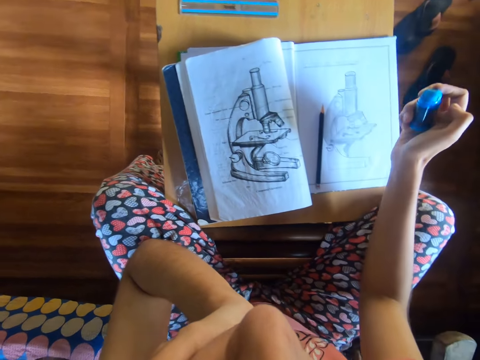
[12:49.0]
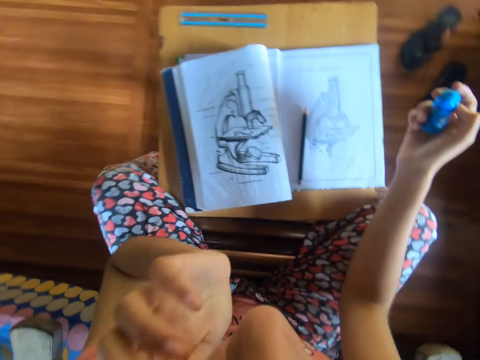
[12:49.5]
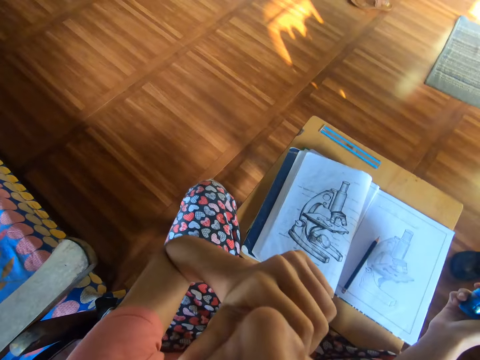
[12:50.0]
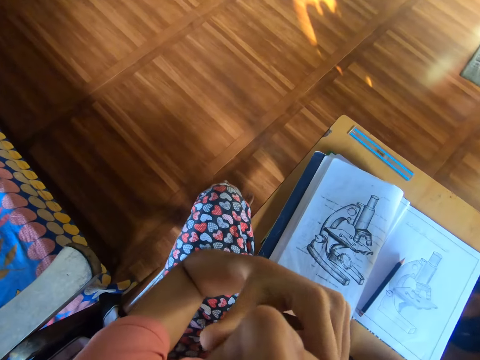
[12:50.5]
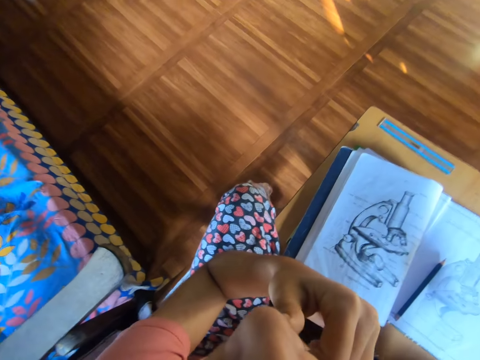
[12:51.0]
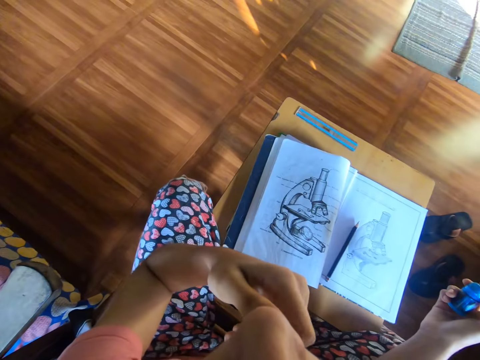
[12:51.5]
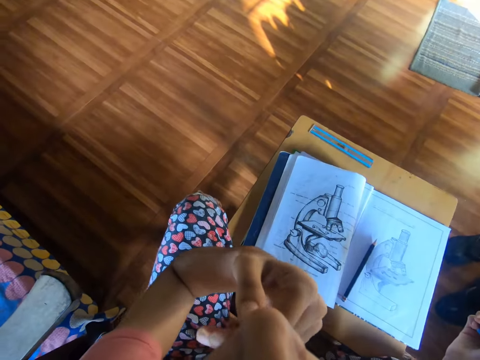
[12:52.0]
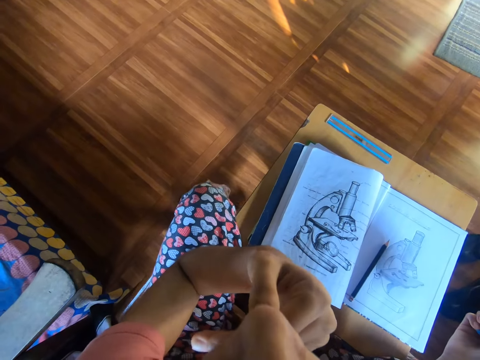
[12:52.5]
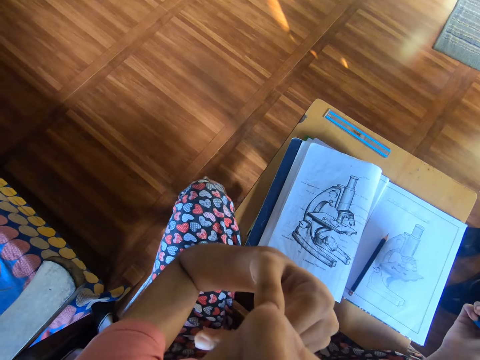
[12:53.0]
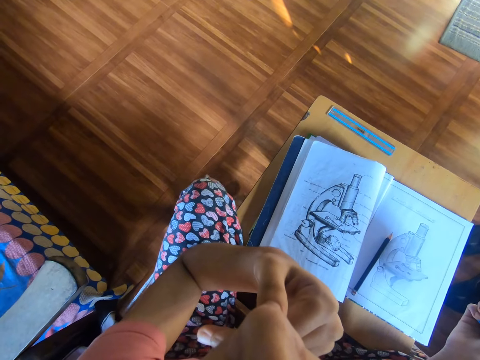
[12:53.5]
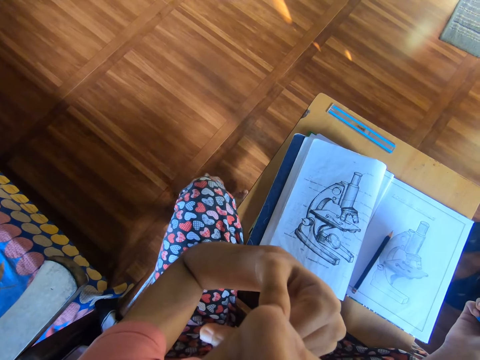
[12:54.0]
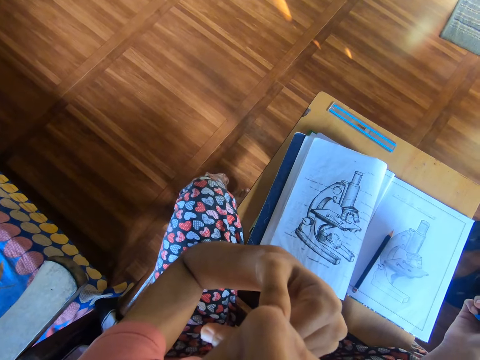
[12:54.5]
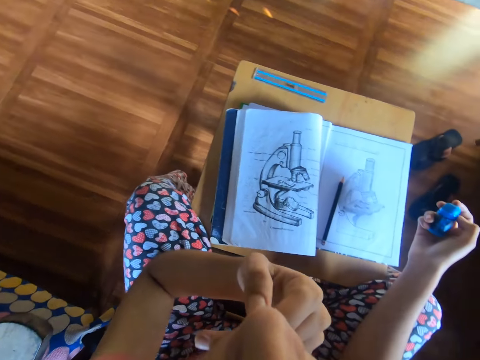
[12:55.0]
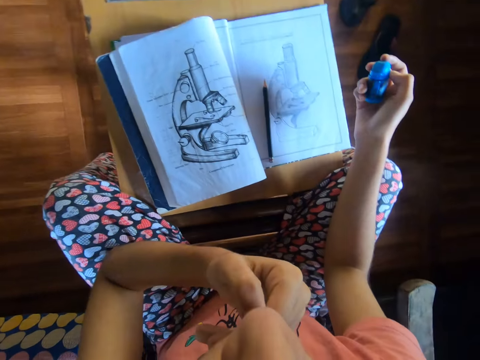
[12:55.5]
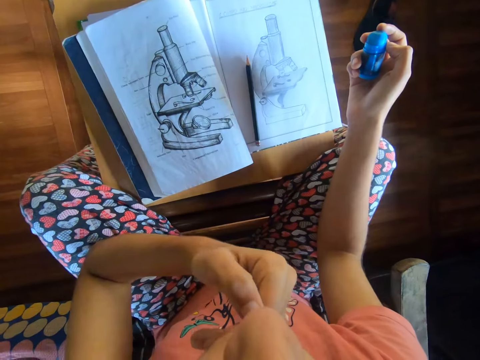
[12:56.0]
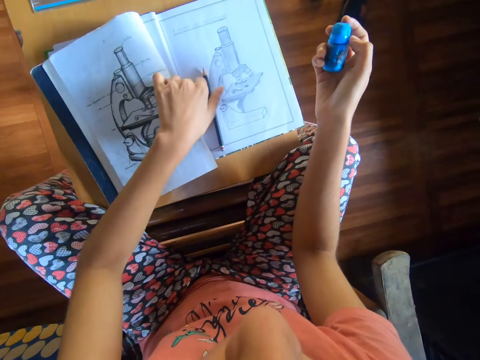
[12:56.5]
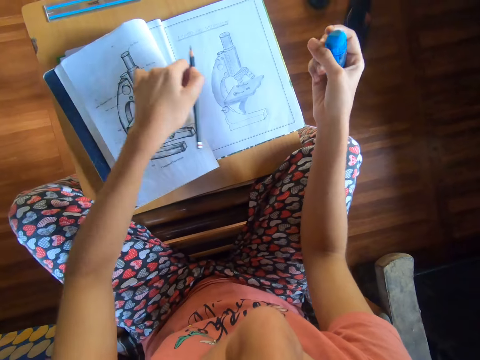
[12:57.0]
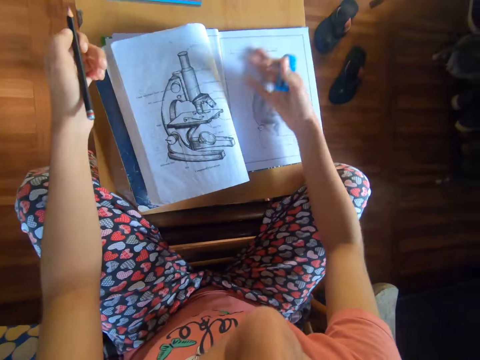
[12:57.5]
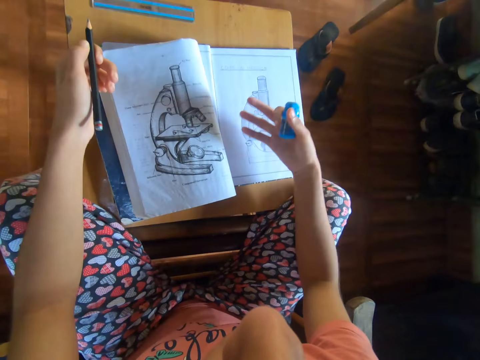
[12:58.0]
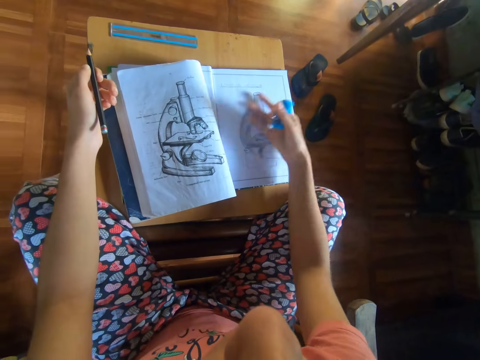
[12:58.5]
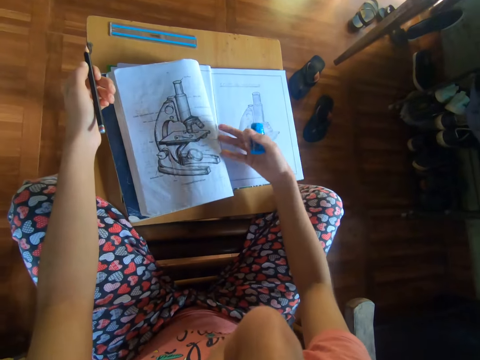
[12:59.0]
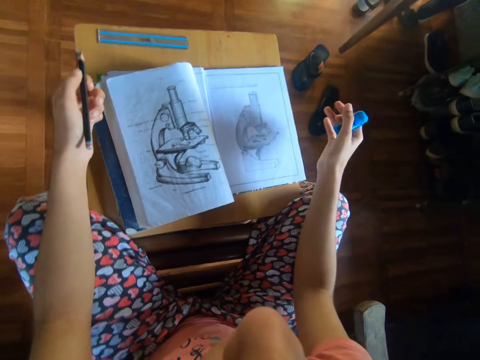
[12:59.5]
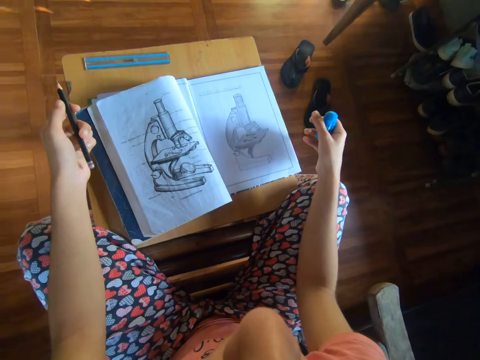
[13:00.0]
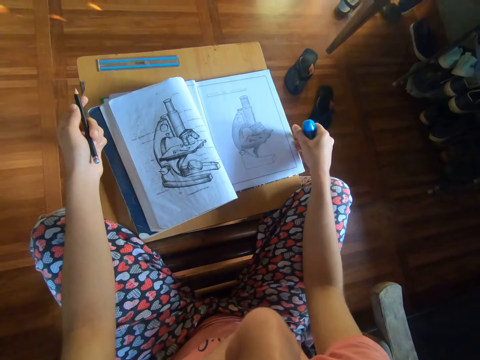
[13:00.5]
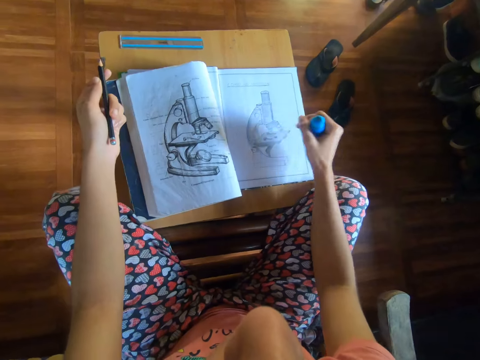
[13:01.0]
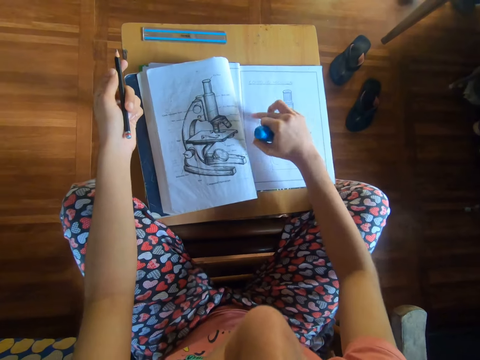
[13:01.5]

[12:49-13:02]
The camera wearer rubs her left hand on her face. She picks the pencil from the book with her left hand. She dusts the book with her right hand.

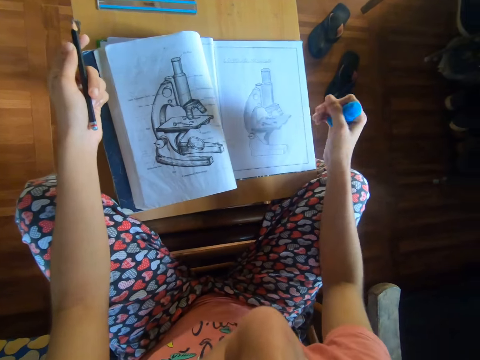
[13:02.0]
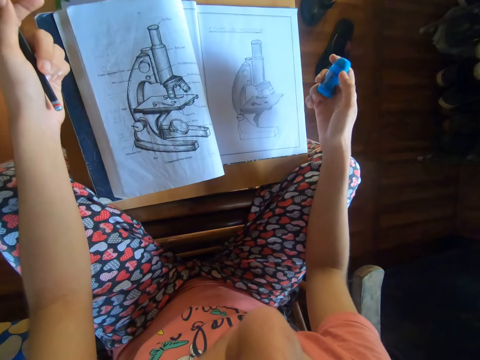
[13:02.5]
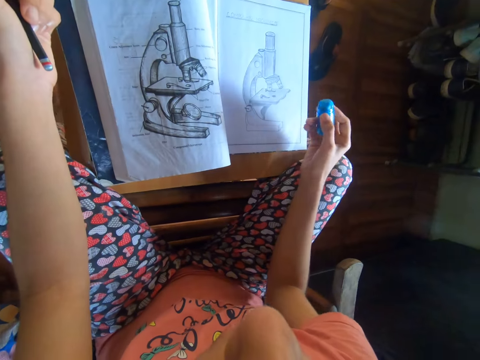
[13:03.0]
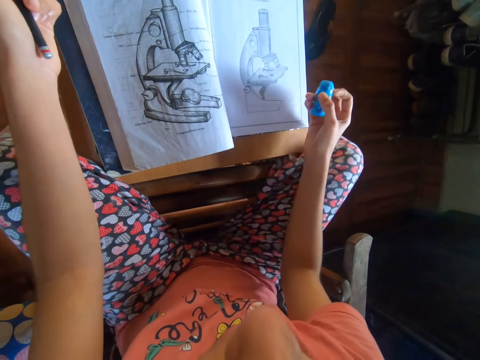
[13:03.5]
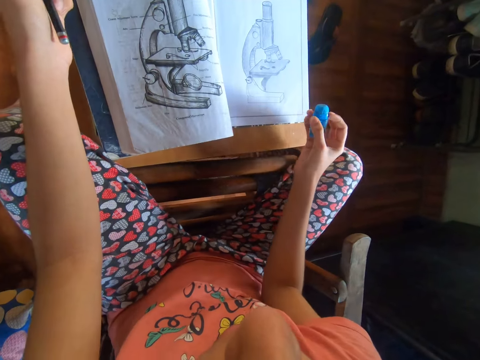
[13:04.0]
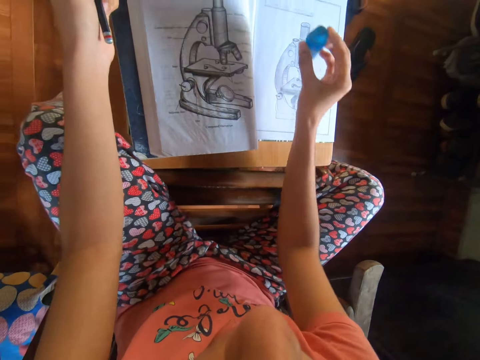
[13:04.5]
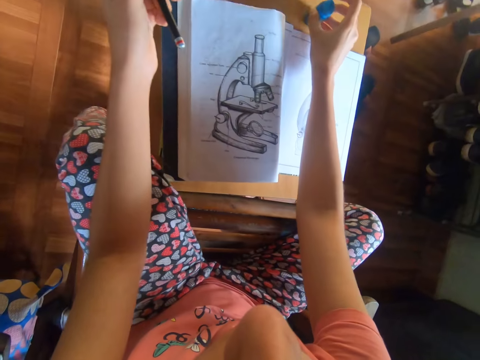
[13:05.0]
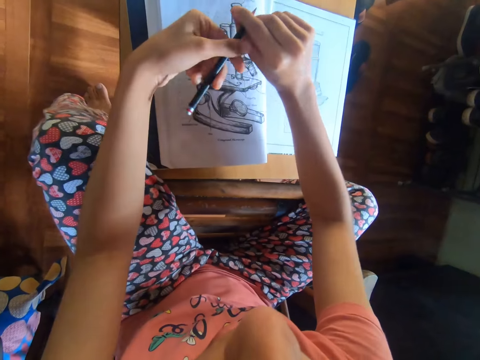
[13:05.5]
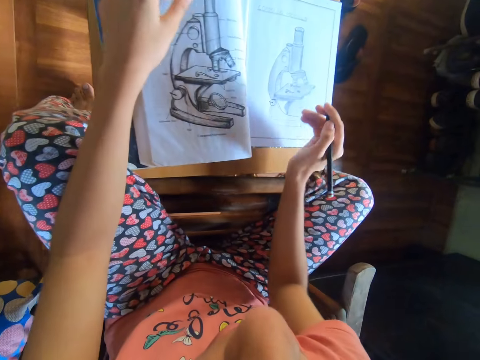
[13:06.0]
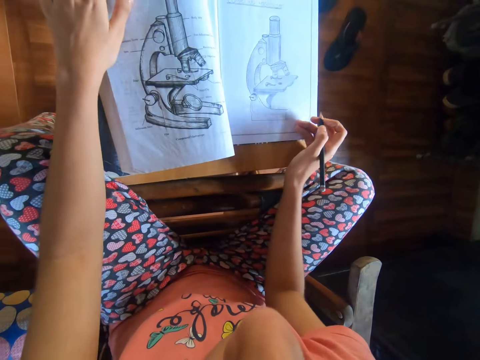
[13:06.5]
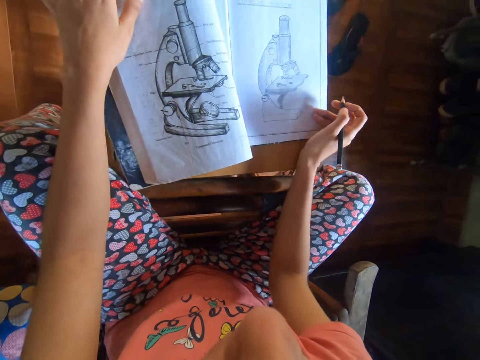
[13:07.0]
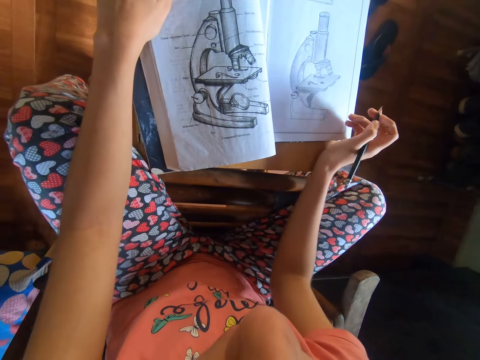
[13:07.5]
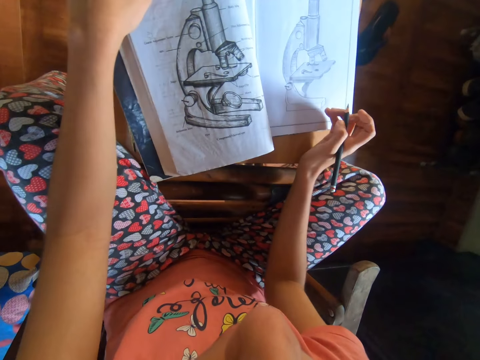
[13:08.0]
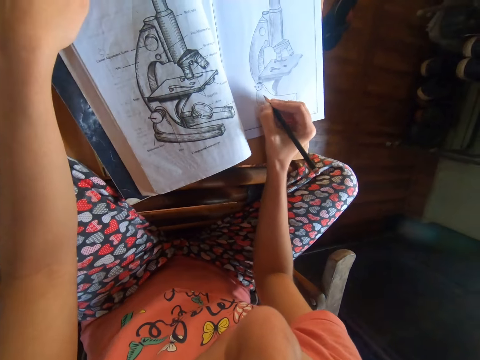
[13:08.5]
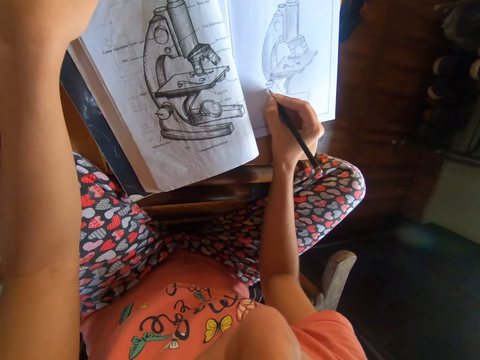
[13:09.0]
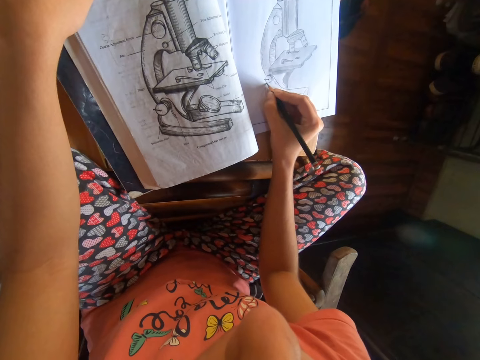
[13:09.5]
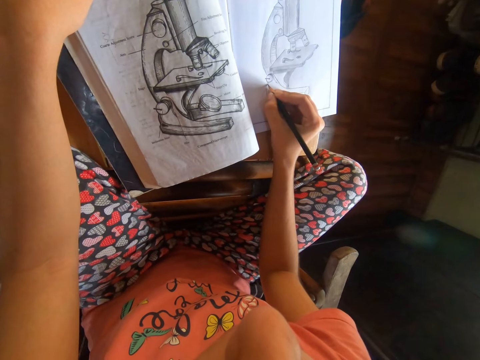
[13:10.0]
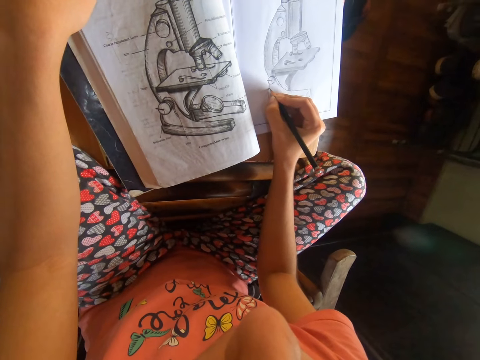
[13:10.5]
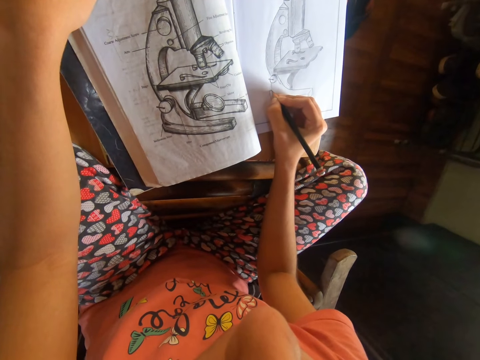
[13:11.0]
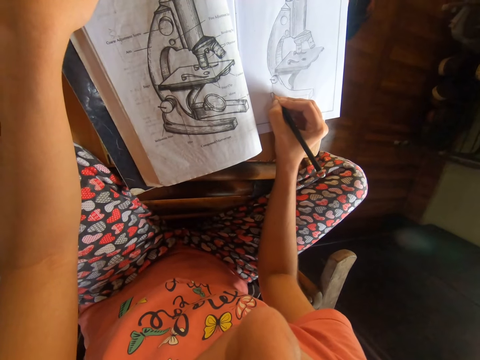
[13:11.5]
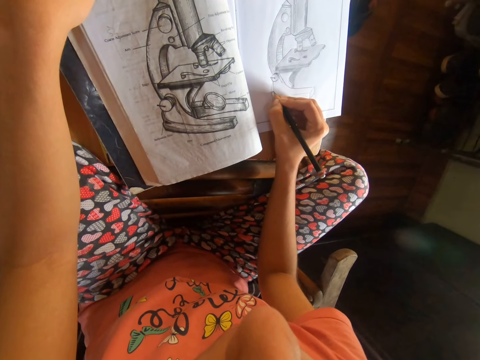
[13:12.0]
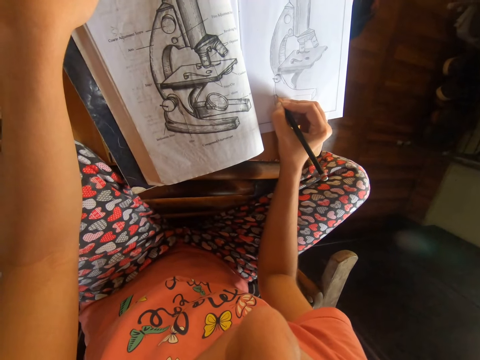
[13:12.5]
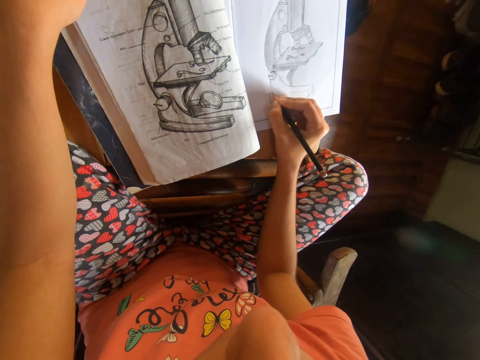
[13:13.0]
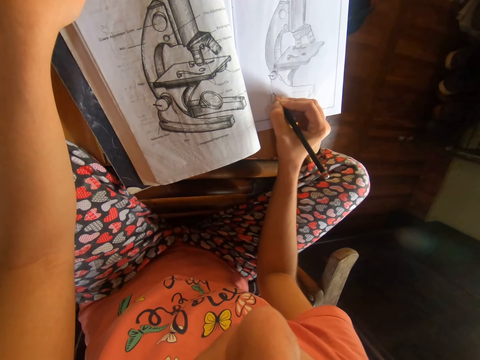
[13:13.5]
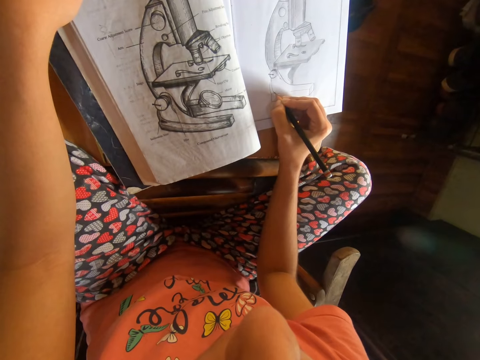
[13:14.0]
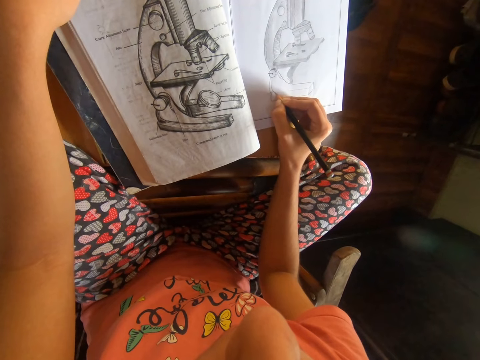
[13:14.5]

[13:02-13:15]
The camera wearer drops the eraser on the table with her right hand. She passes the pencil to her right hand from her left hand. She shifts the book with her right hand. She draws in the book with the pencil in her right hand. She shifts the book with her right hand again.
